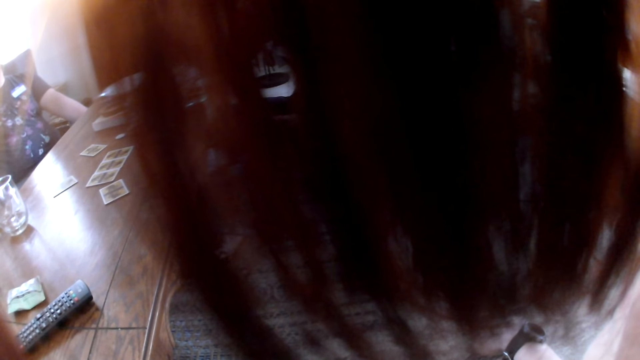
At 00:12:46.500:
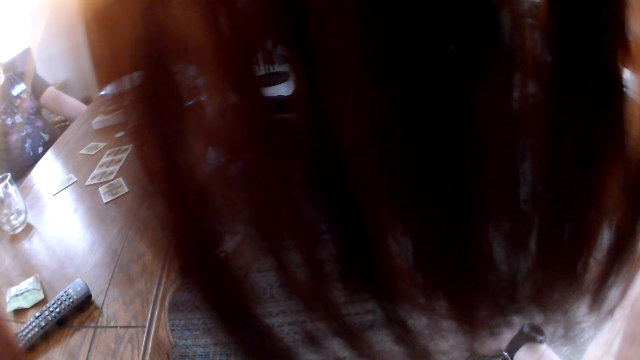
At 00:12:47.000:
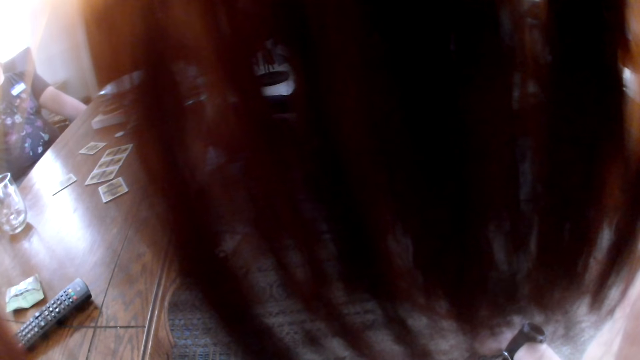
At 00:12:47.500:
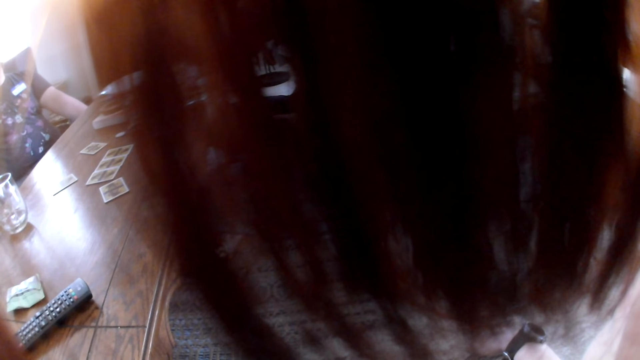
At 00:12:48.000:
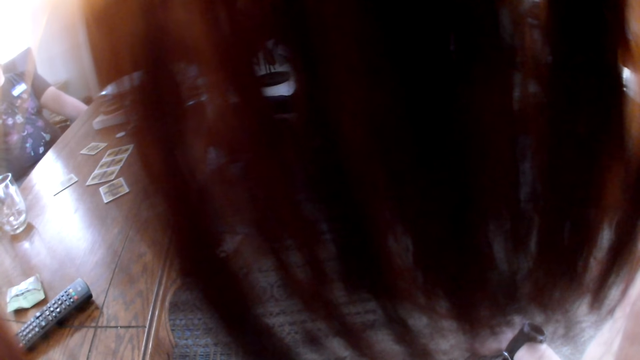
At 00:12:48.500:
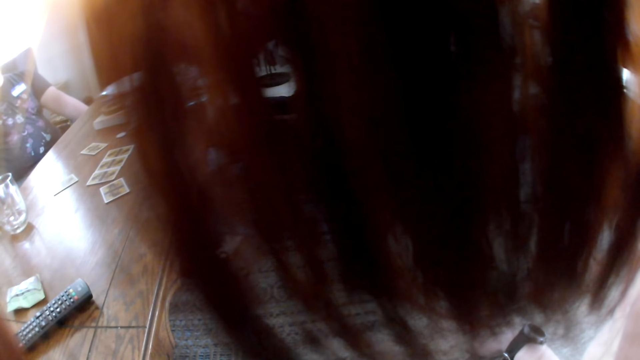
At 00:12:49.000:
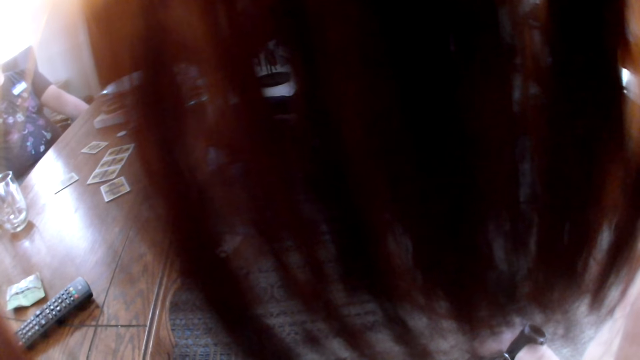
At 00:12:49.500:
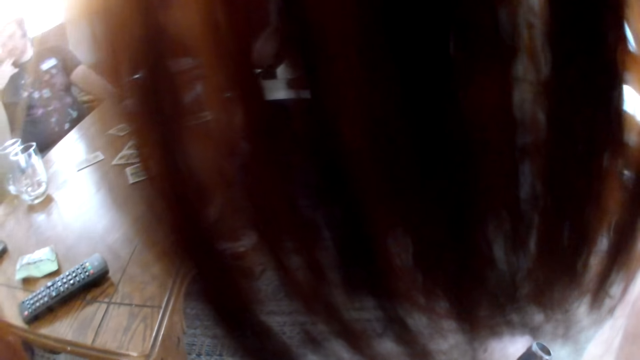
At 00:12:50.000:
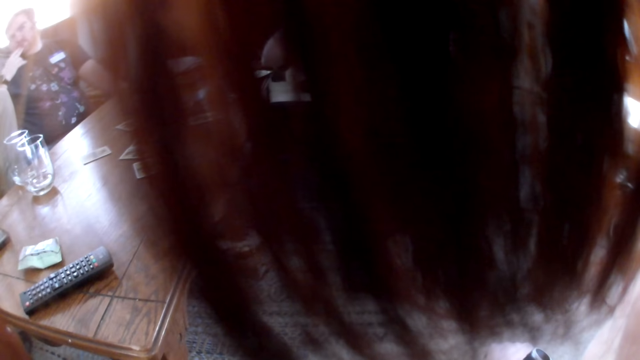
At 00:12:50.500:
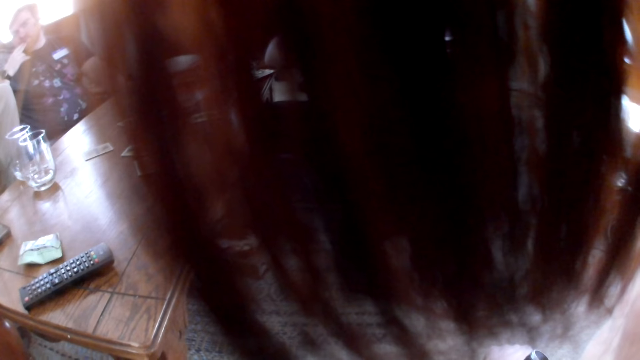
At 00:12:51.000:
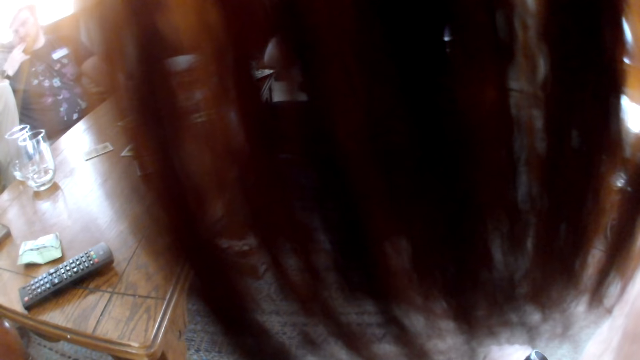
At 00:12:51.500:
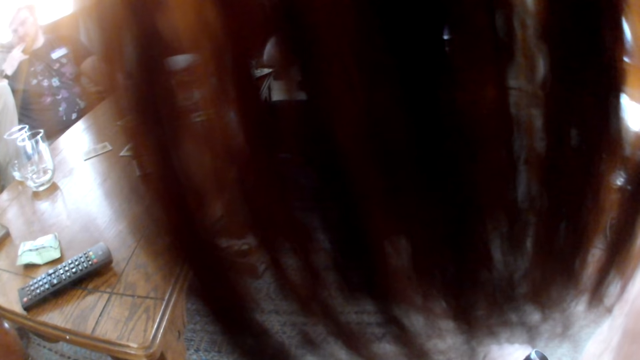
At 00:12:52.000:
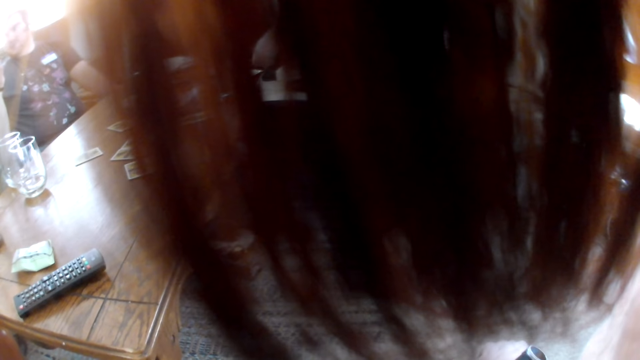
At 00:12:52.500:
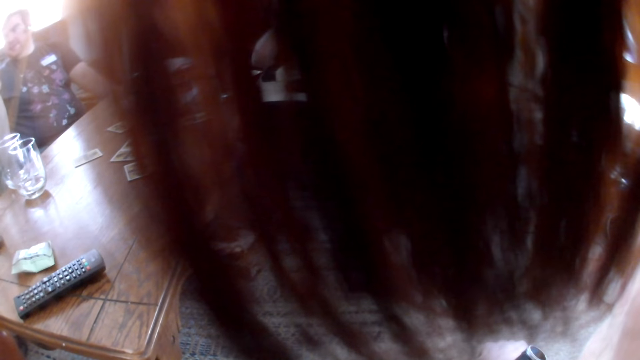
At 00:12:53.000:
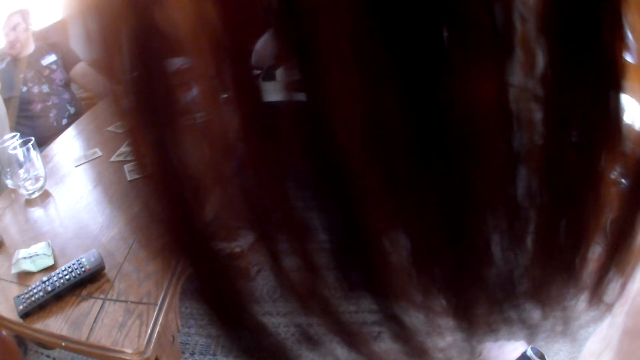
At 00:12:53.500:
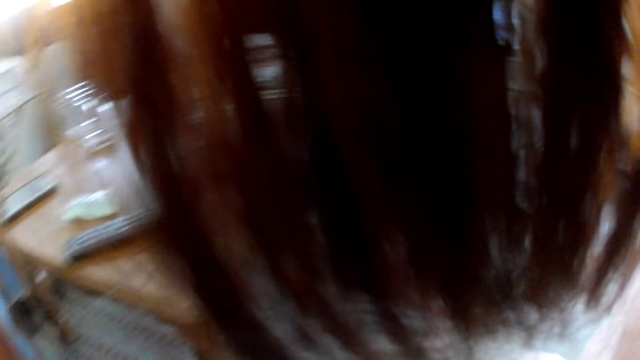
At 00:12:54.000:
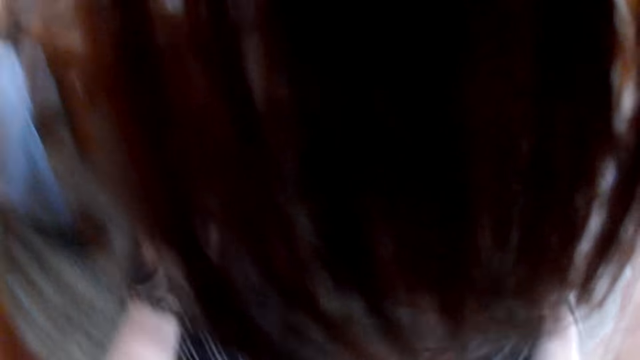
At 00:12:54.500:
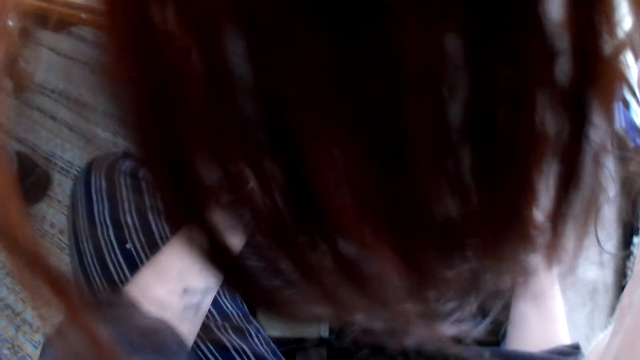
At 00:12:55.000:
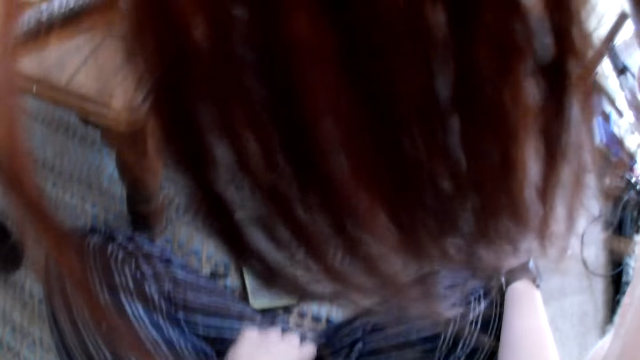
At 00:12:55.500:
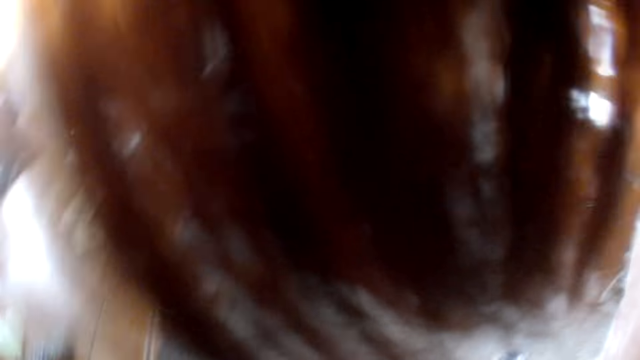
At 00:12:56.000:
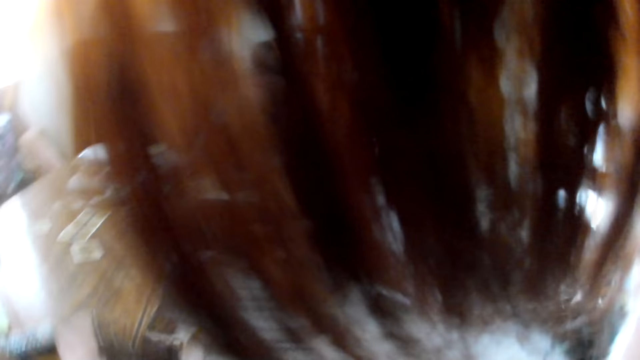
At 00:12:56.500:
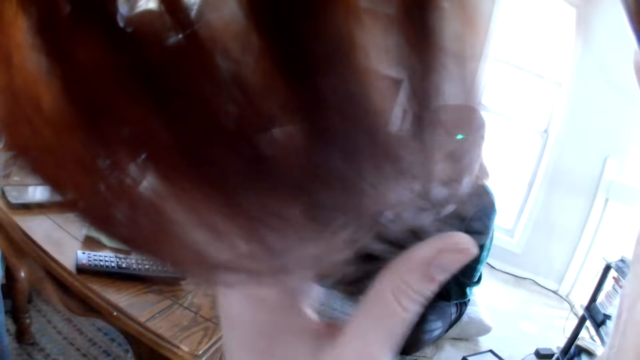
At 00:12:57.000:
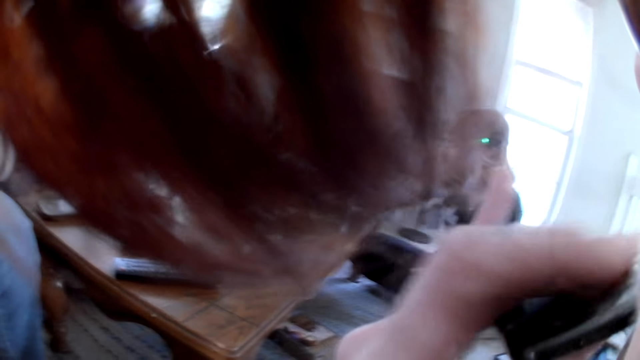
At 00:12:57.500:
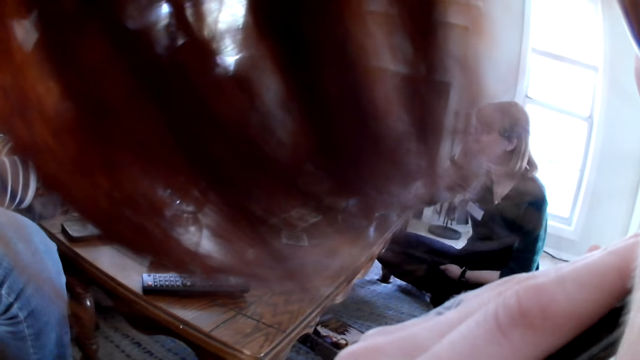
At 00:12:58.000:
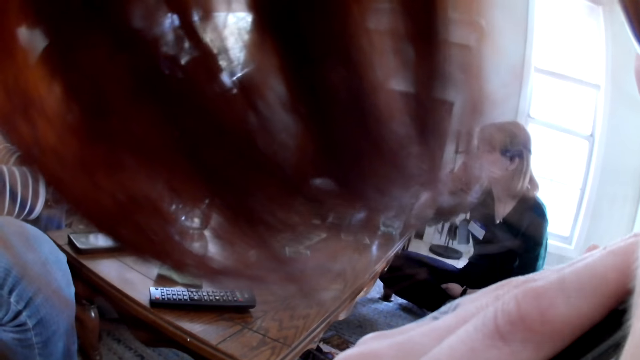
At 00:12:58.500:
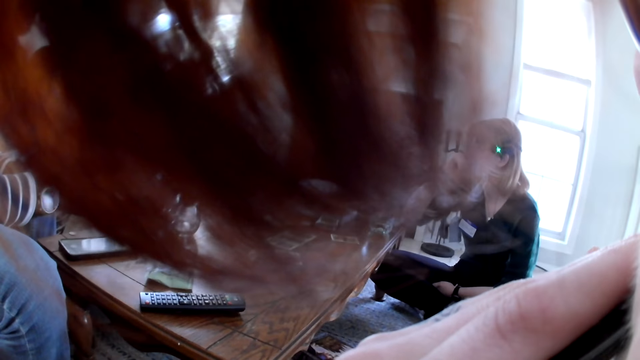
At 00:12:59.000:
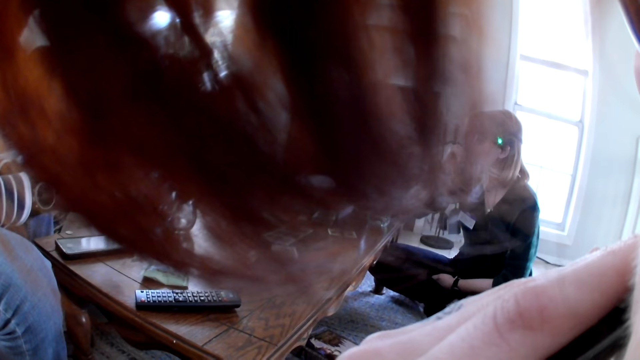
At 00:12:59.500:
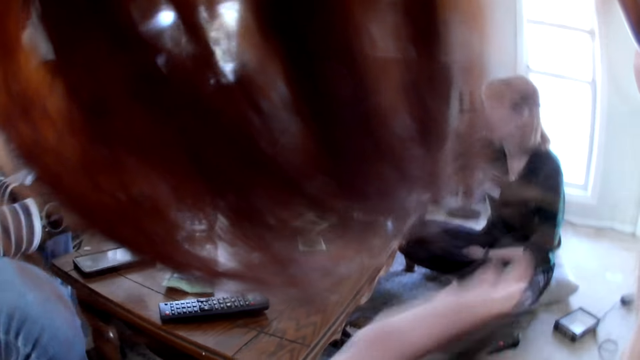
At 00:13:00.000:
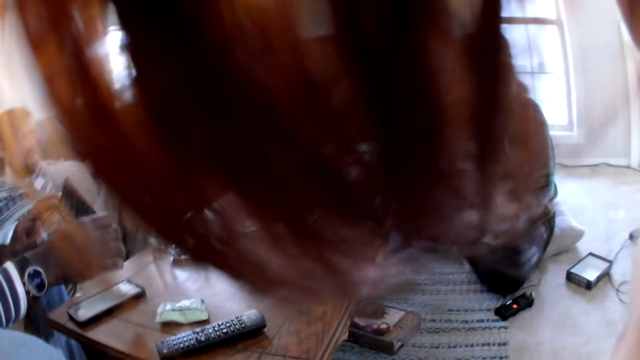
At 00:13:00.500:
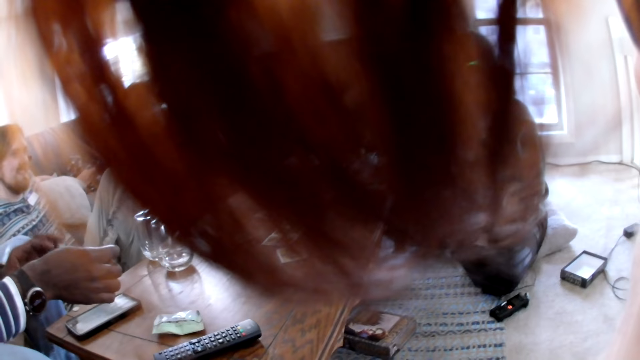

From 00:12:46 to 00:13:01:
The camera wearer operates something. She eats the bar of chocolate in her left hand. She lowers her hand.

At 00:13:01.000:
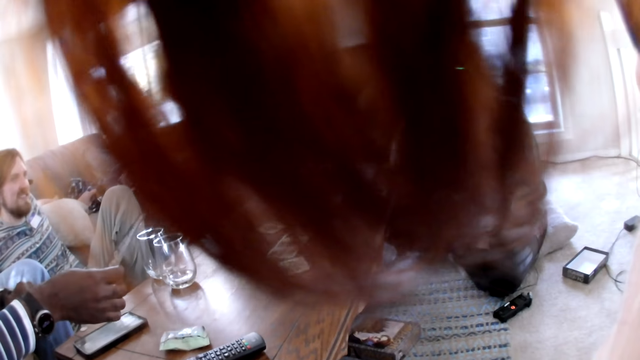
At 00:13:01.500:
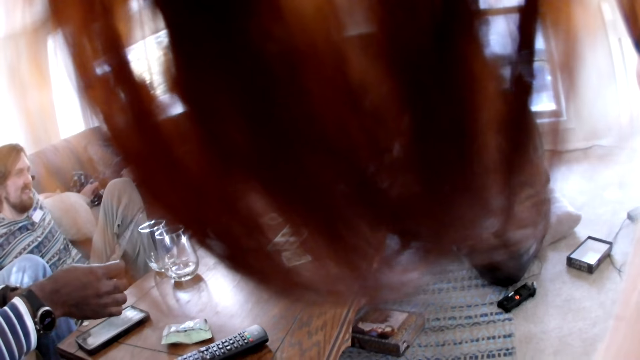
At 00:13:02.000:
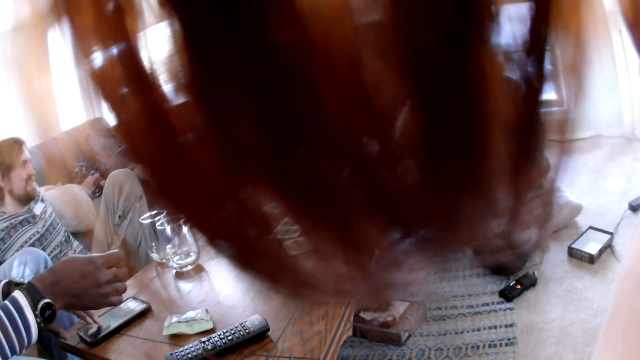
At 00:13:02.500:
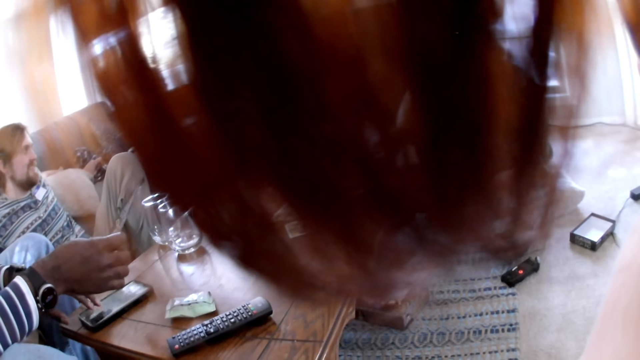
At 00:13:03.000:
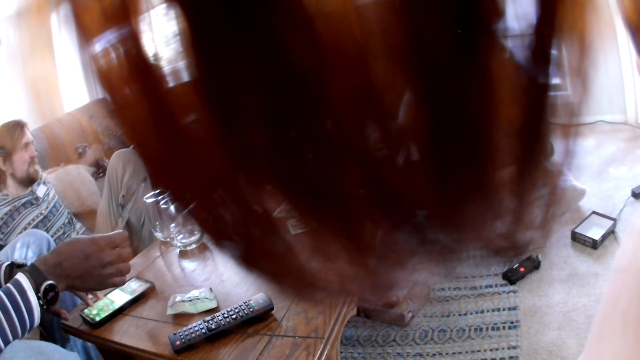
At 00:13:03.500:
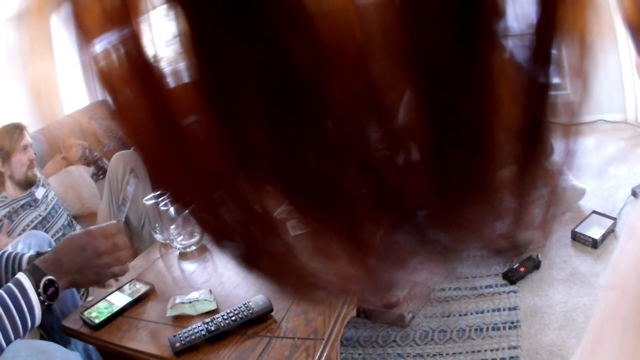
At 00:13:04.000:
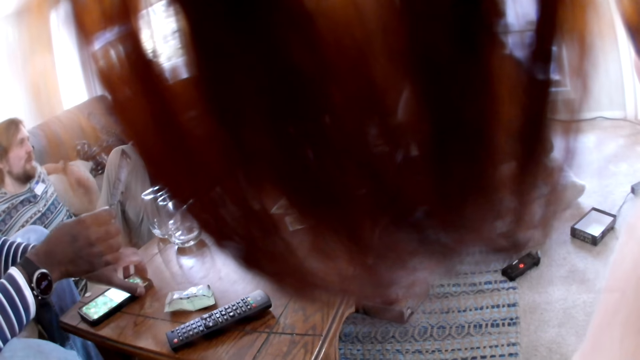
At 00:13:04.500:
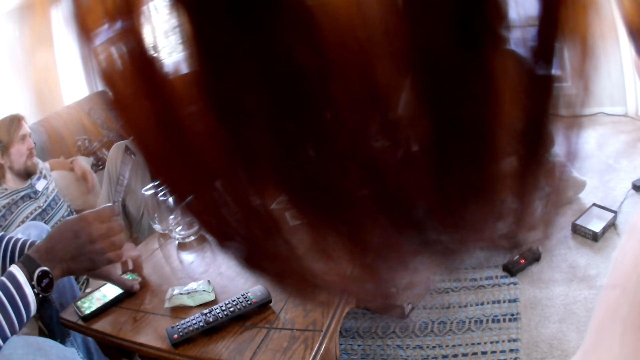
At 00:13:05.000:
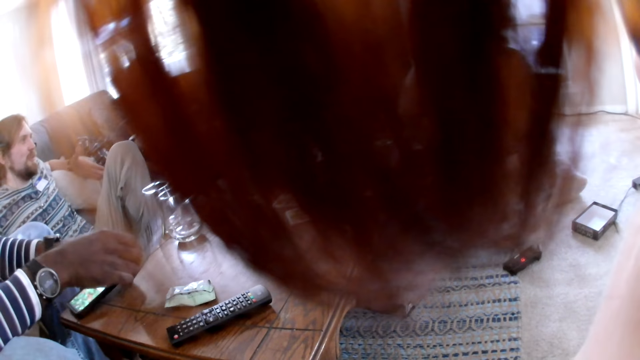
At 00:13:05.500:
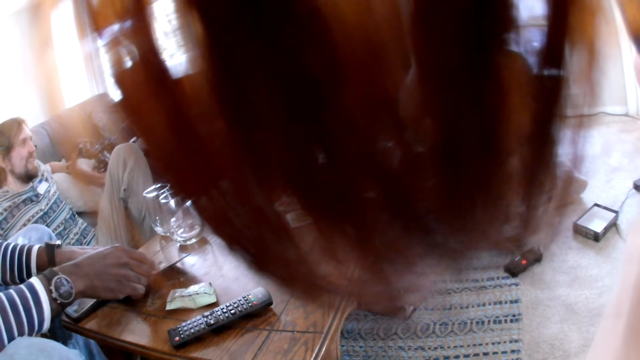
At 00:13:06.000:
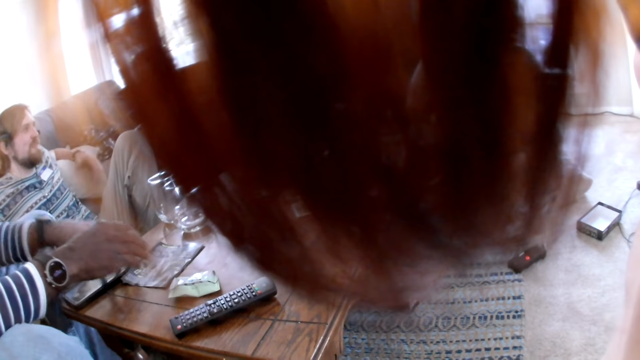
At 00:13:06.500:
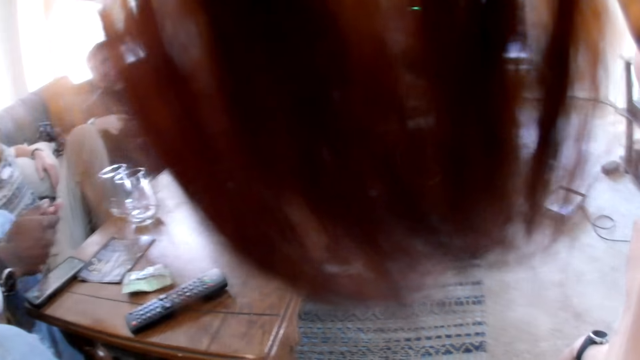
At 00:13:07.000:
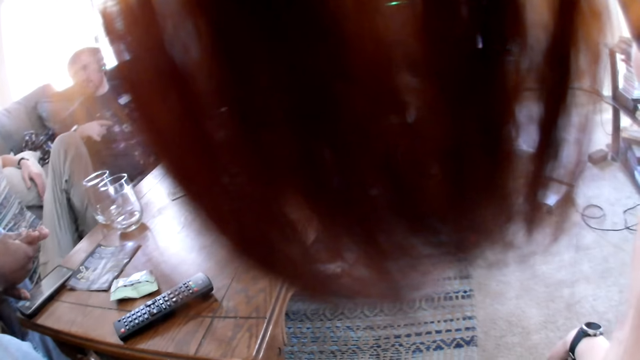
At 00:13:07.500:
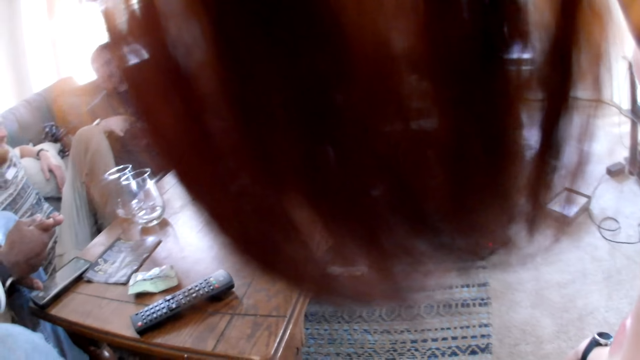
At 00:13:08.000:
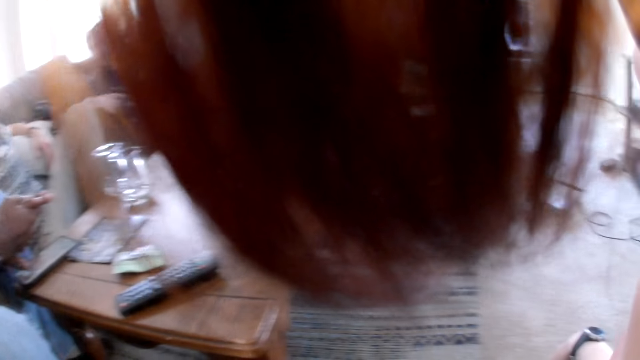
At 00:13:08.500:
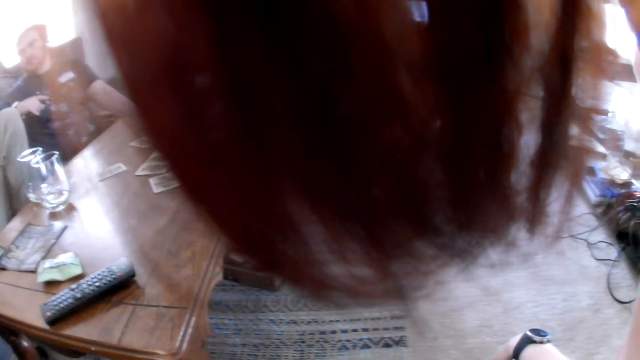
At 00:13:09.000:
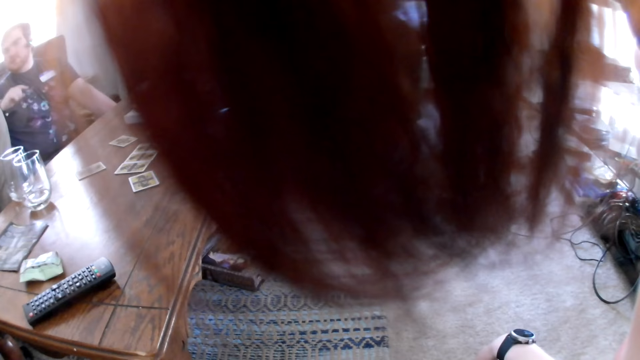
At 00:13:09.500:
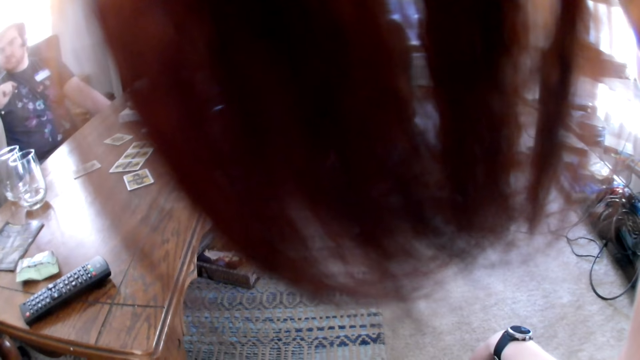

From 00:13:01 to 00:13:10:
The man operates the phone on a table with his left hand. He drops the pamphlet on the table with his right hand.
